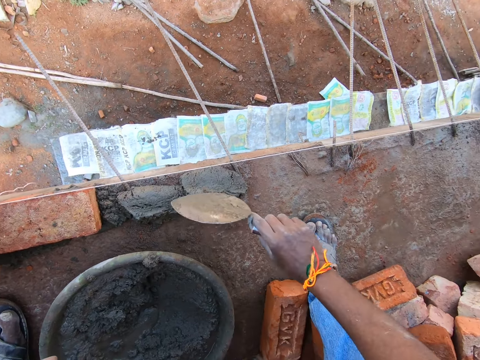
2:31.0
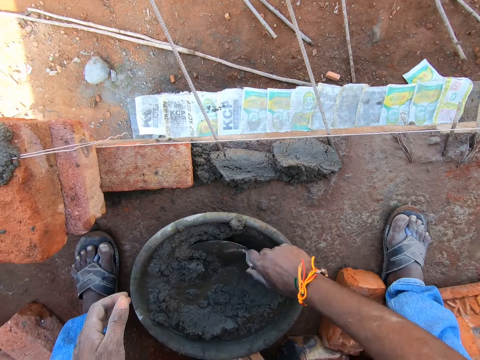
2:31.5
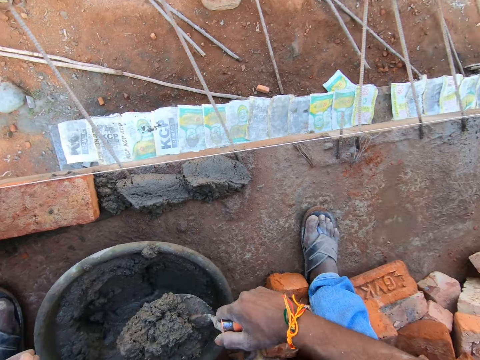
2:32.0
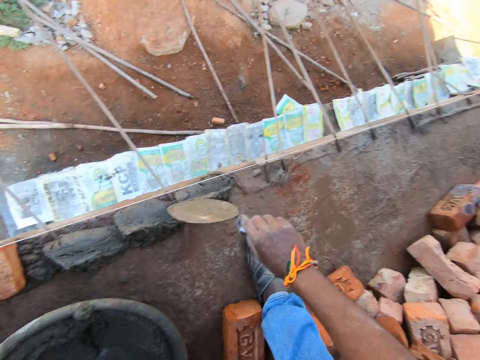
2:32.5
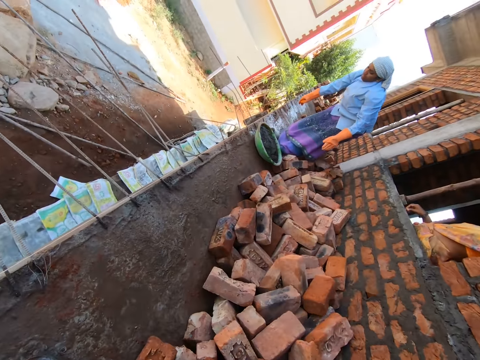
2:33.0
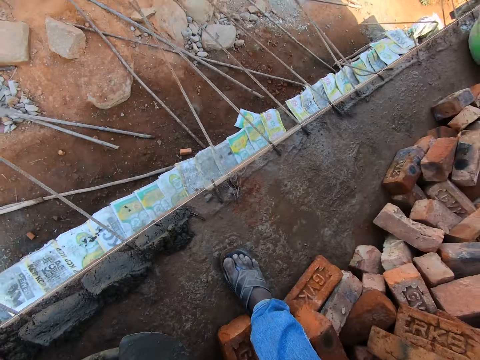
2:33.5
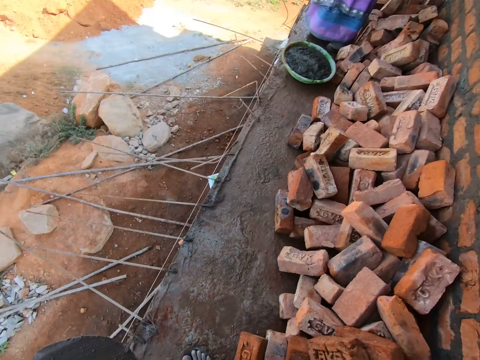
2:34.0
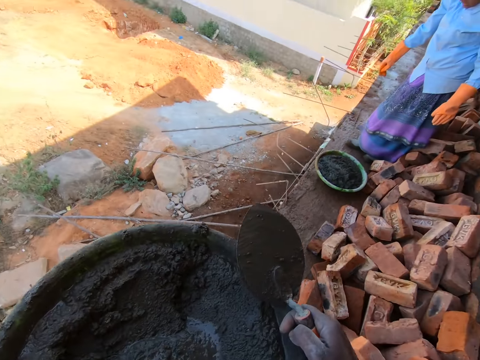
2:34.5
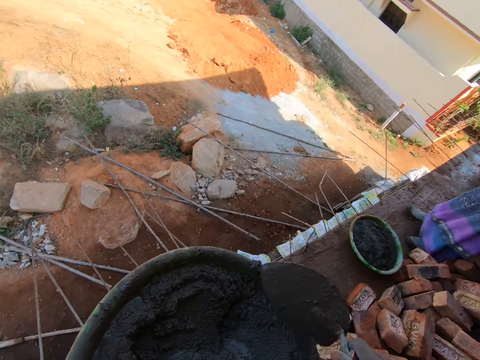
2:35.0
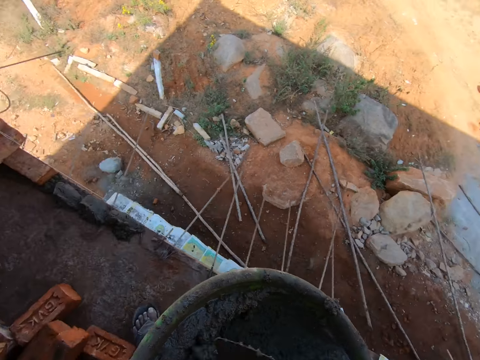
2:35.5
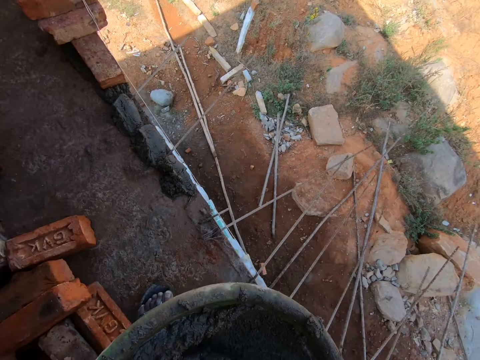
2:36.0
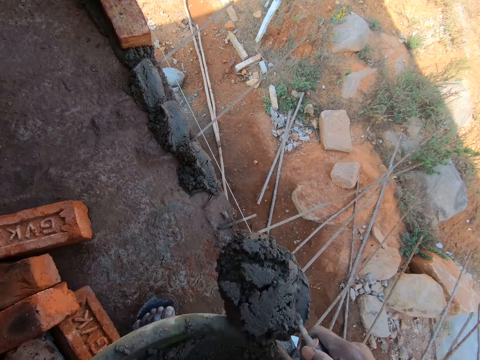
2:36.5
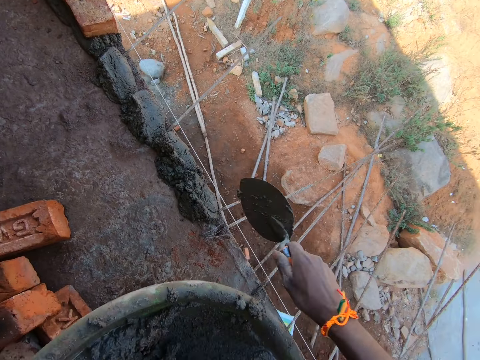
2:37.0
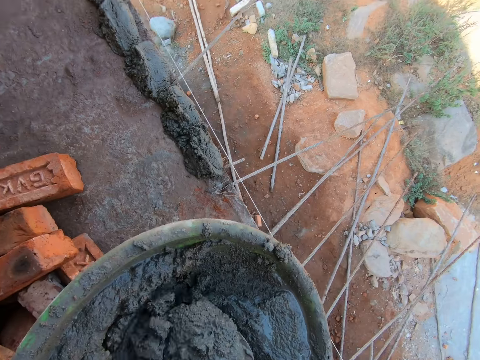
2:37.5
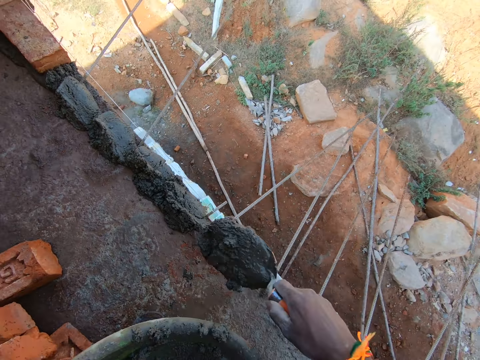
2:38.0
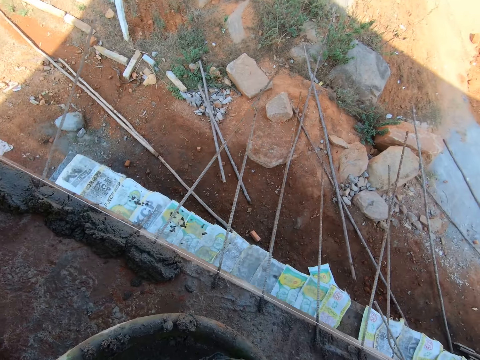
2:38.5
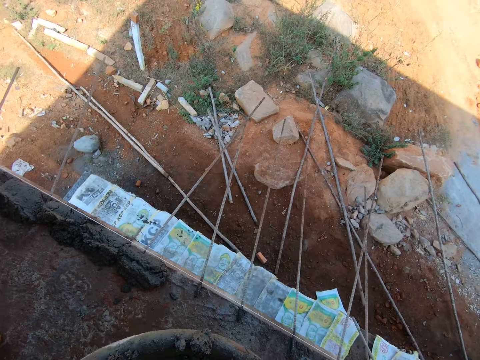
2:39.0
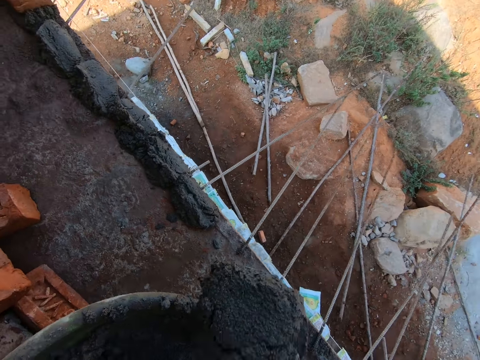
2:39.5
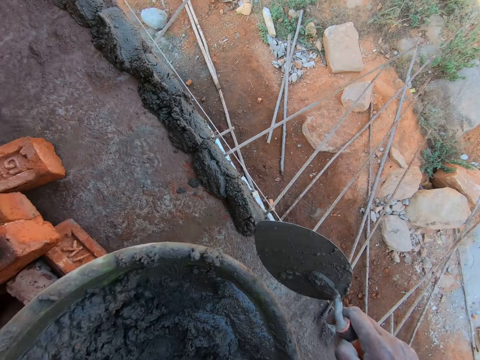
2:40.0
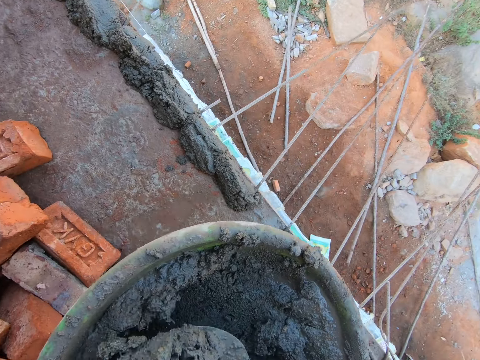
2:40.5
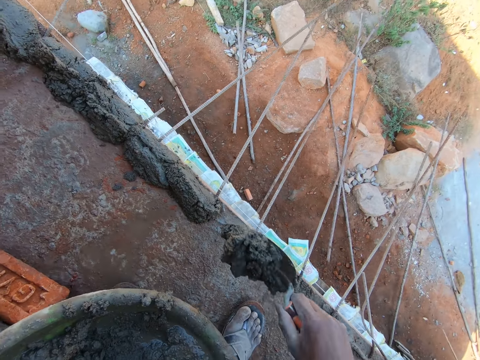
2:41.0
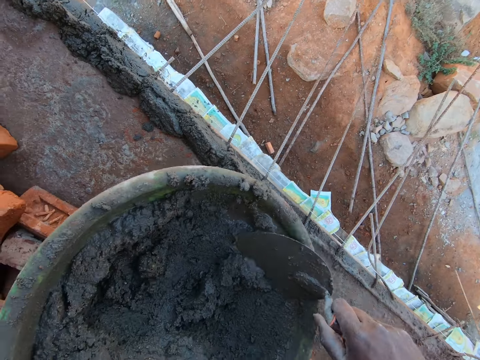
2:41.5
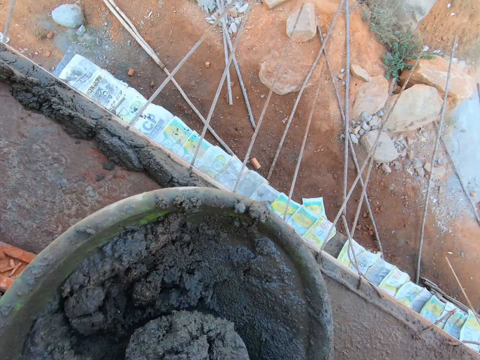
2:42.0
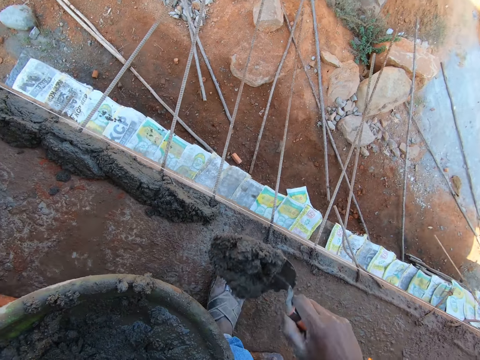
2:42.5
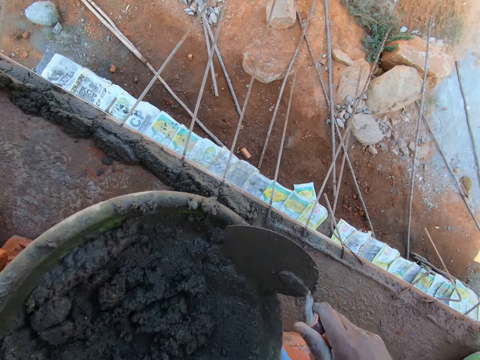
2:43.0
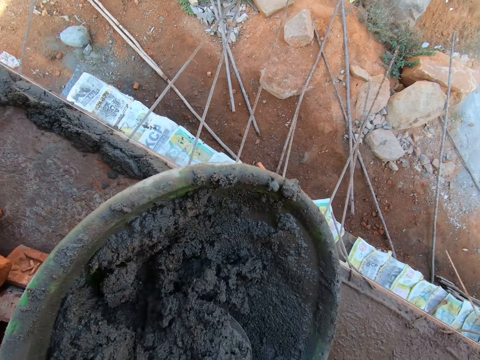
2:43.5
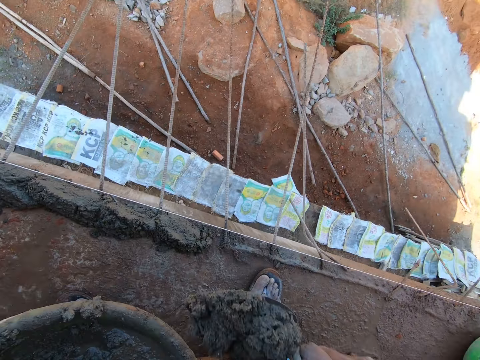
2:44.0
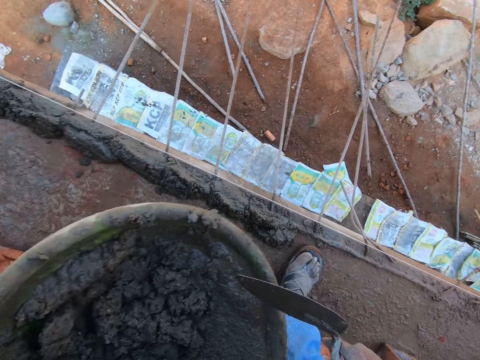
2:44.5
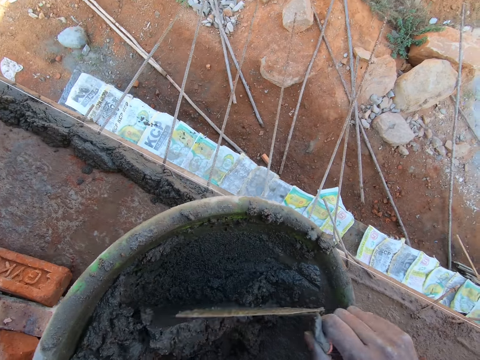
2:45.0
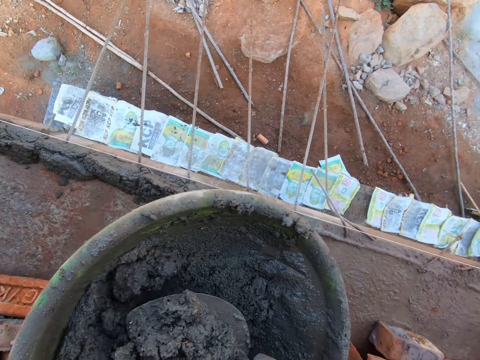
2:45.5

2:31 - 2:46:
The camera wearer adds sand concrete or mortar on the site floor with a brick trowel. They pick sand concrete in a head pan with the brick trowel and add sand concrete on the site floor with the brick trowel. A woman puts a head pan with sand concrete on the floor of the site. The camera wearer picks the head pan with sand concrete. They carry the mortar. They walk in the site building with the head pan. They put the mortar on the bricks. They pick sand concrete in the head pan with the brick trowel. They mix the mortar. They add sand concrete on the site floor with the brick trowel. They pick sand concrete in the head pan with the brick trowel, add sand concrete on the site floor with the brick trowel, pick sand concrete in the head pan with the brick trowel, add sand concrete on the site floor with the brick trowel, pick sand concrete in the head pan with the brick trowel, add sand concrete on the site floor with the brick trowel, pick sand concrete in the head pan with the brick trowel, add sand concrete on the site floor with the brick trowel, pick sand concrete in the head pan with the brick trowel, add sand concrete on the site floor with the brick trowel, and pick sand concrete in the head pan with the brick trowel.

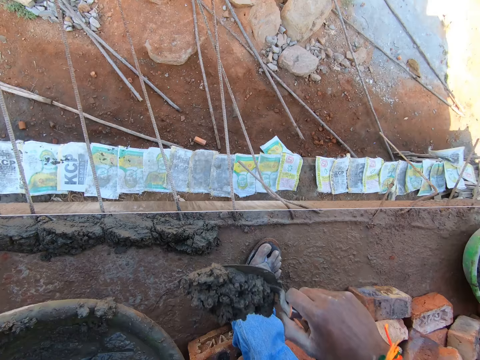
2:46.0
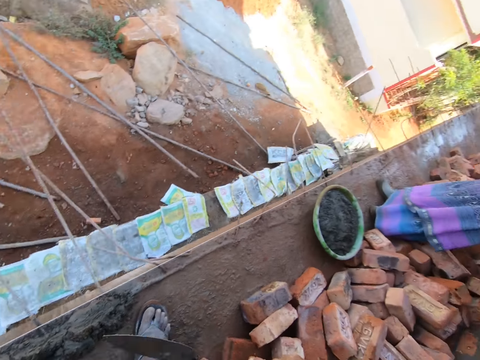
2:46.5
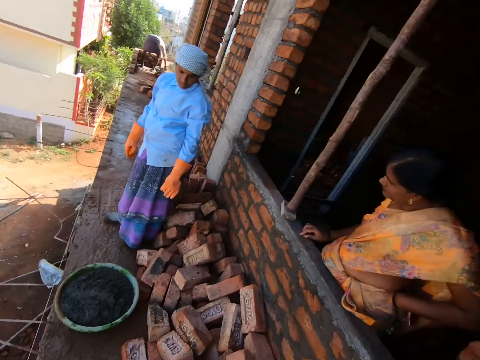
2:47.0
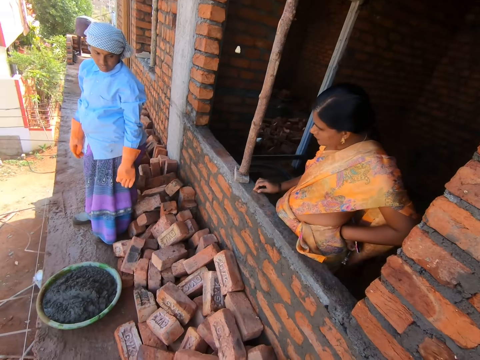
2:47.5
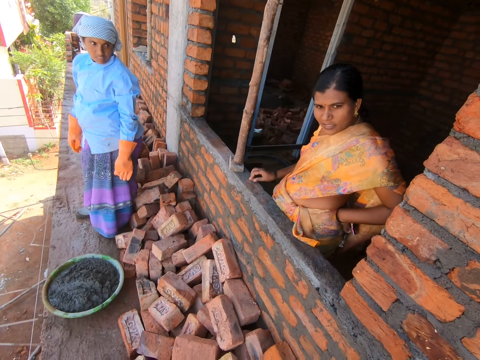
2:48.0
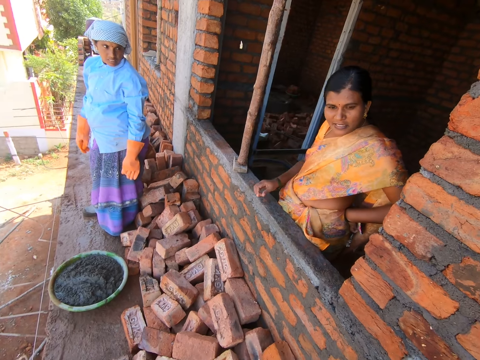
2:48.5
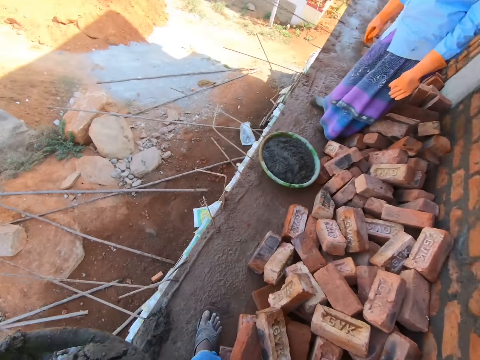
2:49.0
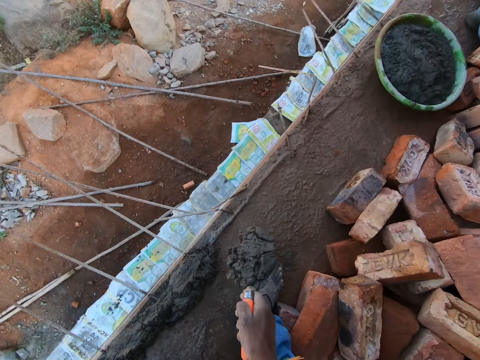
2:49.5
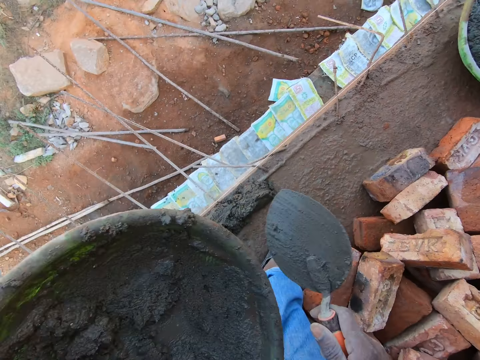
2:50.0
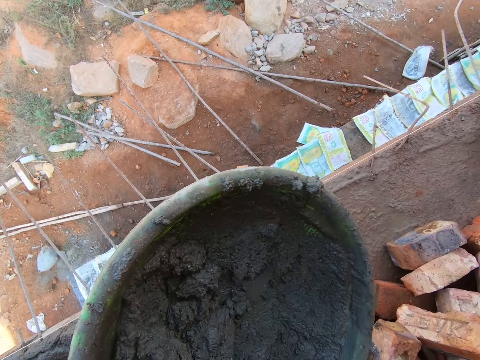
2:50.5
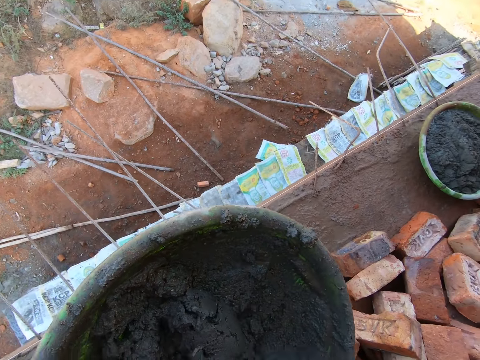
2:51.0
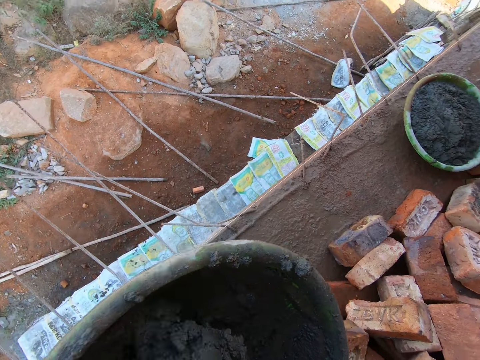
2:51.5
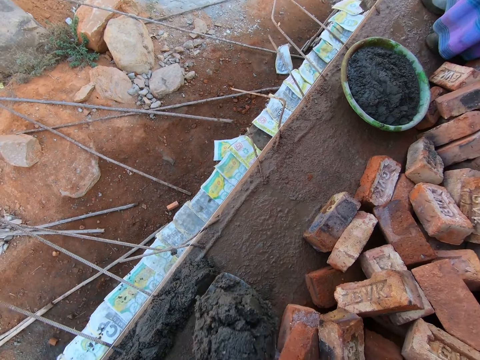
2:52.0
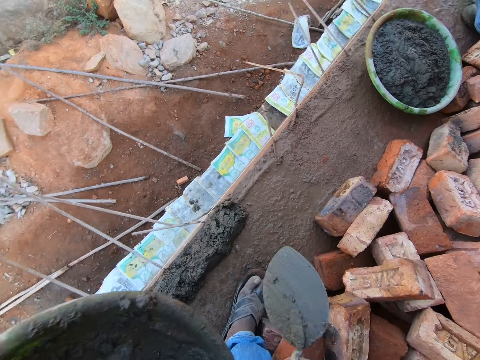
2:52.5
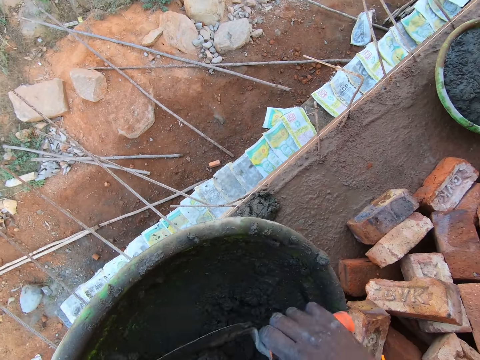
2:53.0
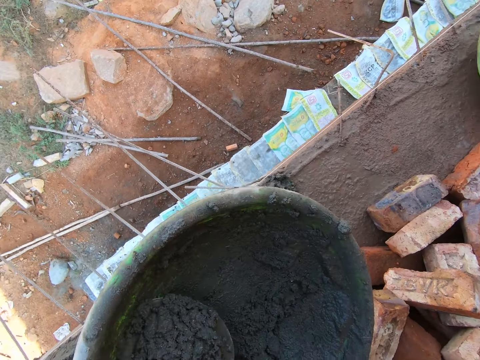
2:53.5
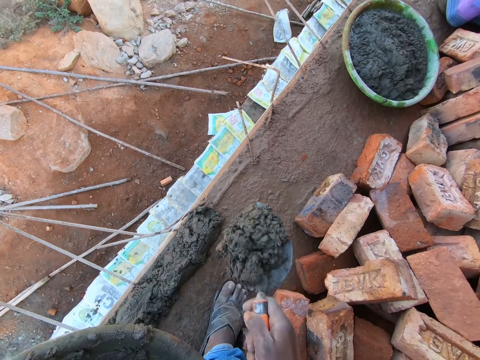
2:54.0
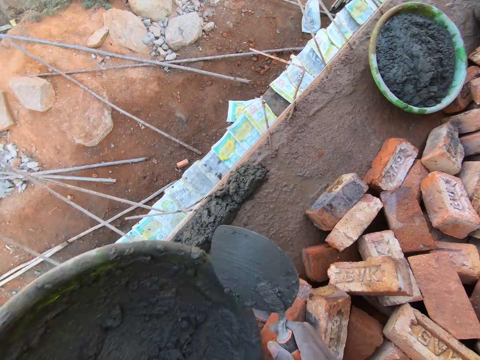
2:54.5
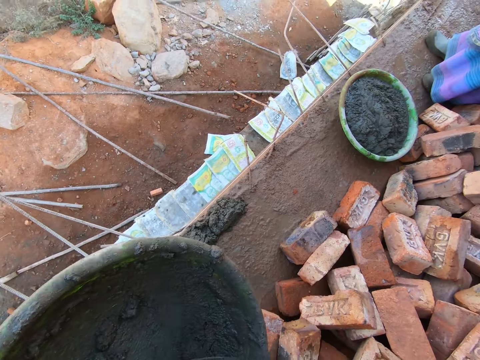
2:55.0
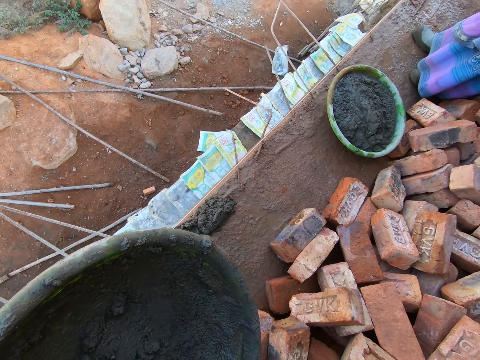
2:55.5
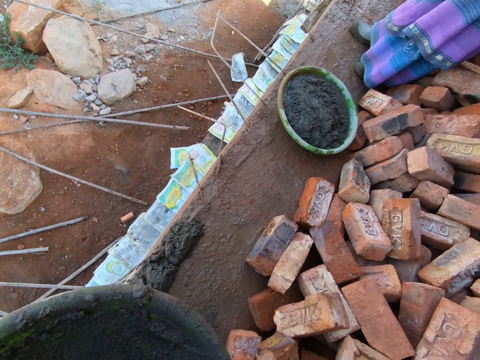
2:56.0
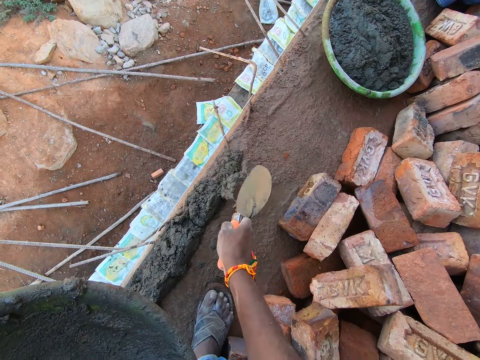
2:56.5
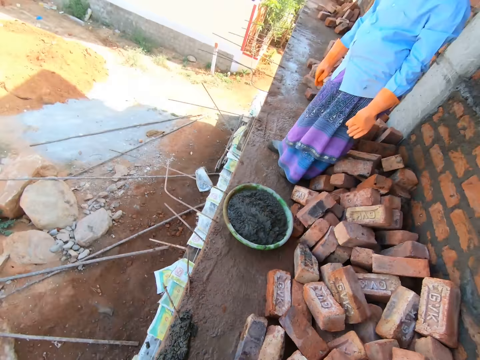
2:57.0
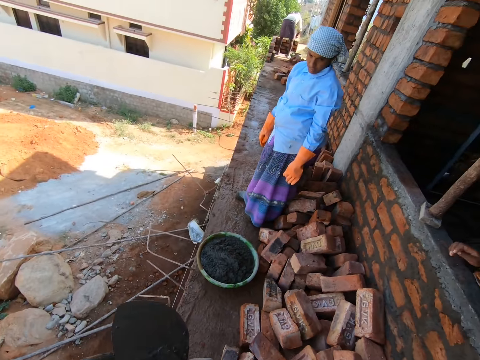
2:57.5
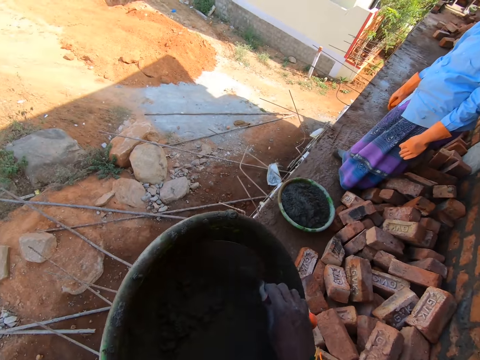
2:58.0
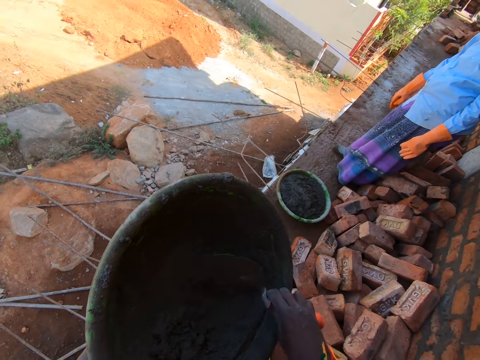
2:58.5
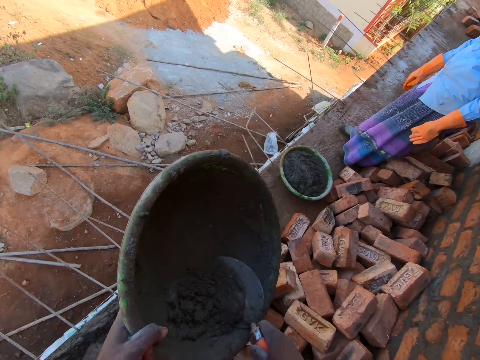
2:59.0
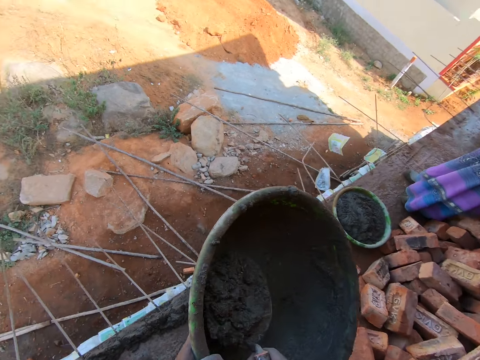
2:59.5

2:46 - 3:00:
The camera wearer adds sand concrete or mortar on the site floor with a brick trowel. They converse in the site building. They scoop the mortar. A woman converses in the site building. The camera wearer adds sand concrete on the site floor with the brick trowel. They pick sand concrete in a head pan with the brick trowel, add sand concrete on the site floor with the brick trowel, pick sand concrete in the head pan with the brick trowel, add sand concrete on the site floor with the brick trowel, pick sand concrete in the head pan with the brick trowel, add sand concrete on the site floor with the brick trowel, and pick sand concrete in the head pan with the brick trowel.
